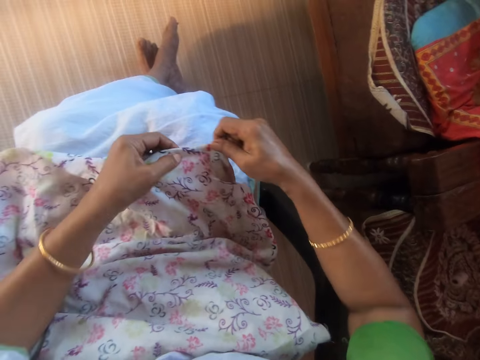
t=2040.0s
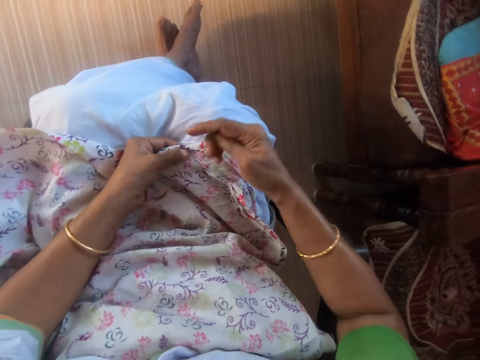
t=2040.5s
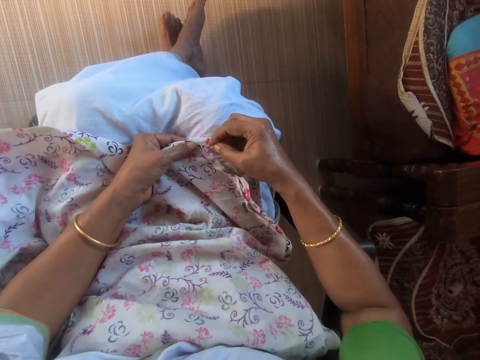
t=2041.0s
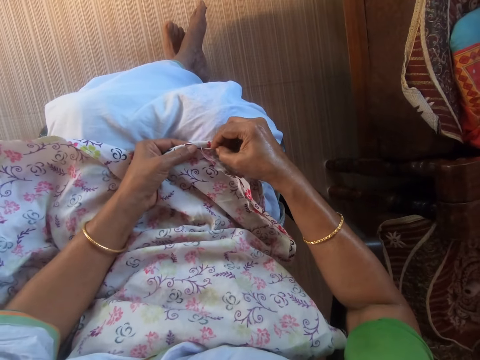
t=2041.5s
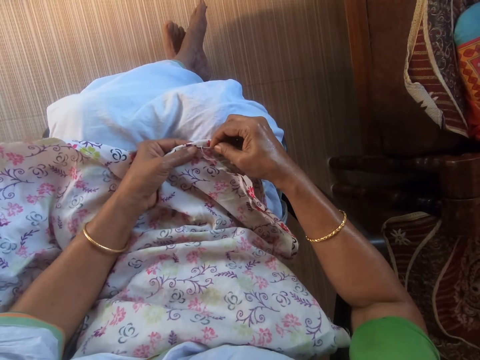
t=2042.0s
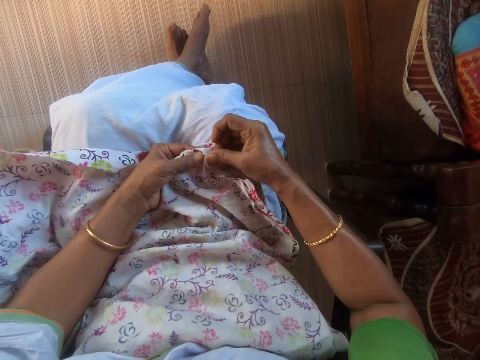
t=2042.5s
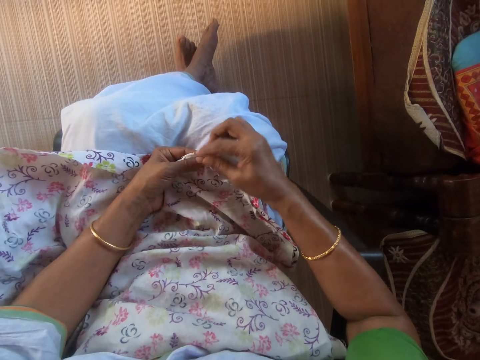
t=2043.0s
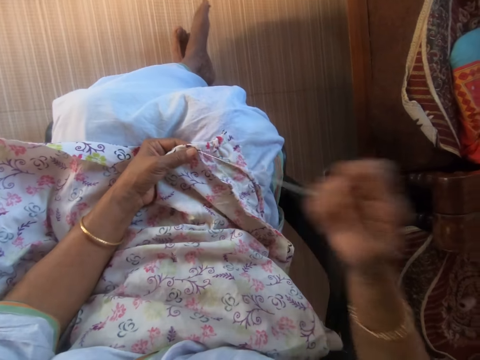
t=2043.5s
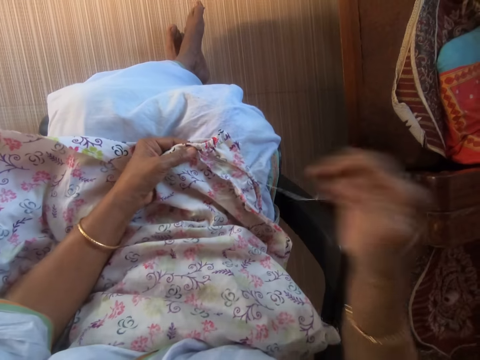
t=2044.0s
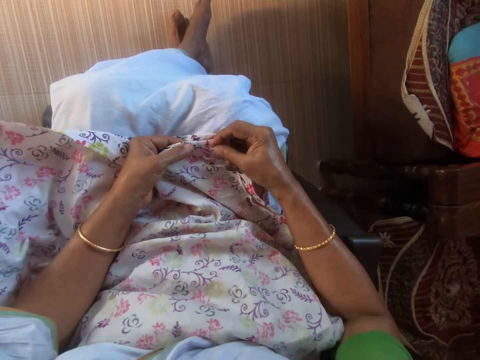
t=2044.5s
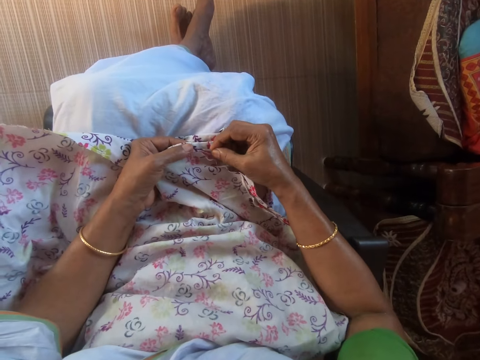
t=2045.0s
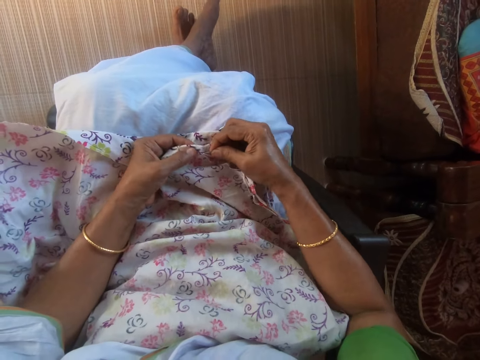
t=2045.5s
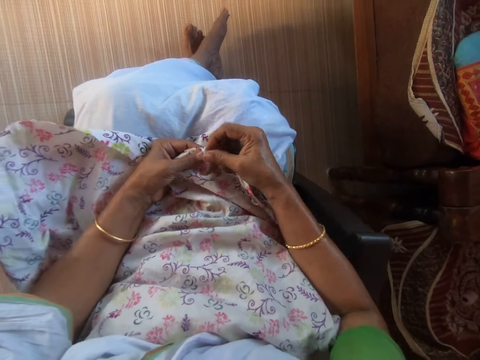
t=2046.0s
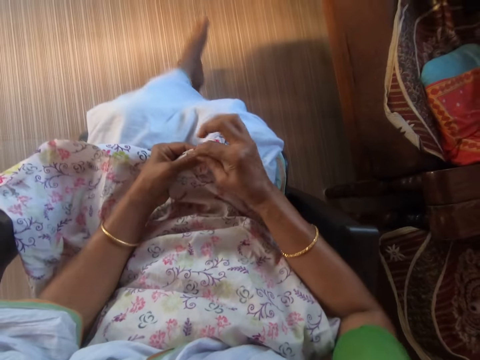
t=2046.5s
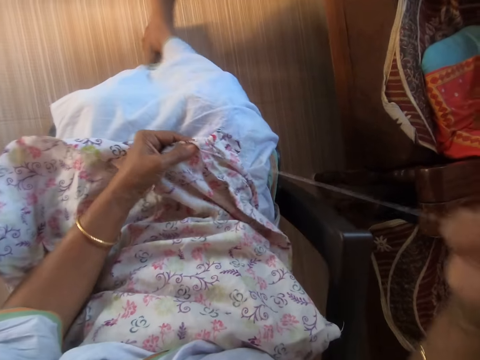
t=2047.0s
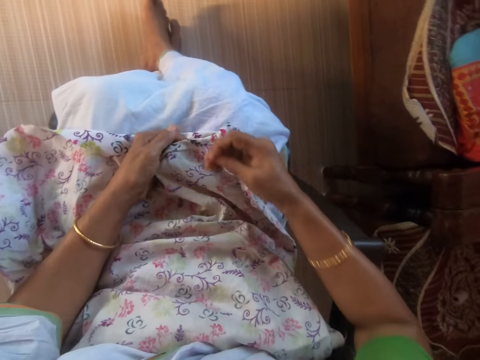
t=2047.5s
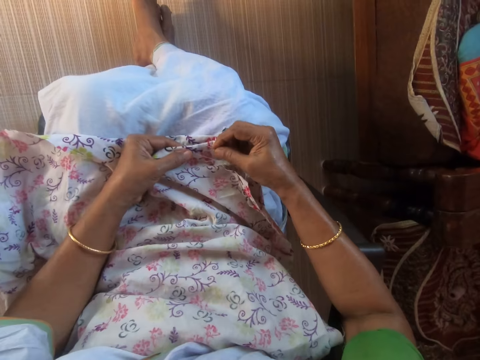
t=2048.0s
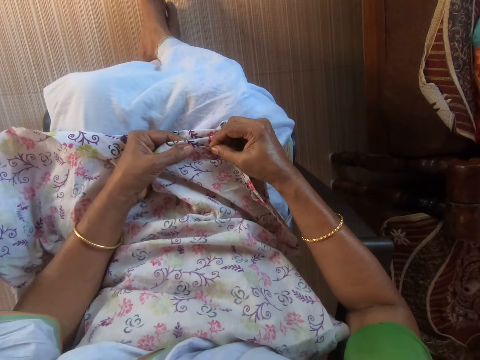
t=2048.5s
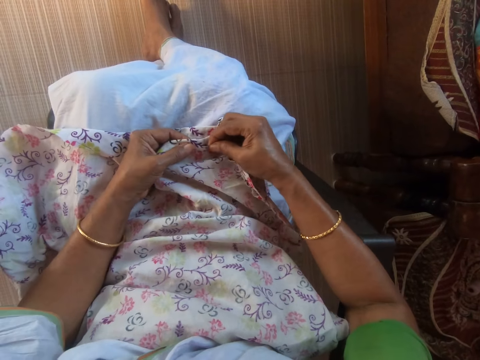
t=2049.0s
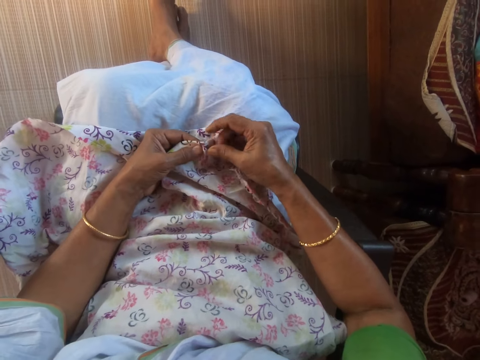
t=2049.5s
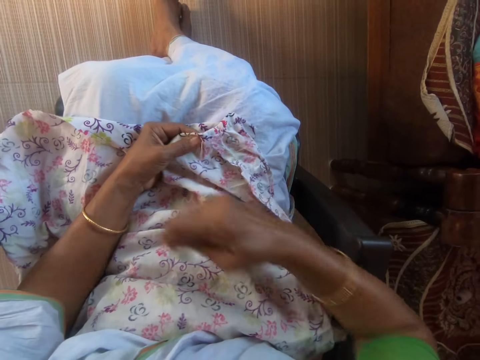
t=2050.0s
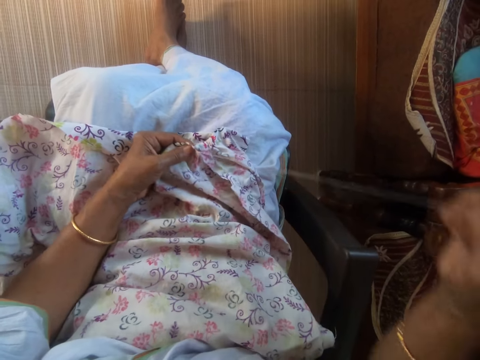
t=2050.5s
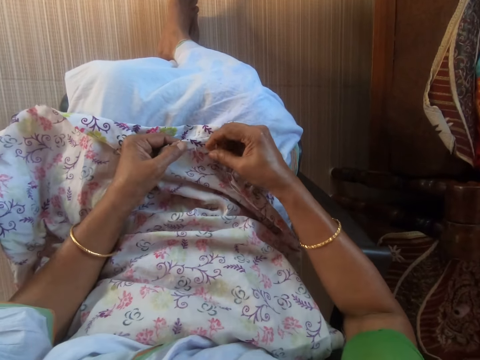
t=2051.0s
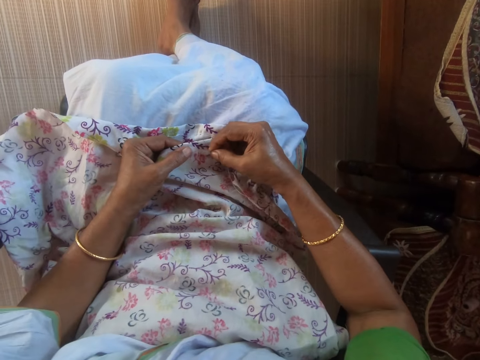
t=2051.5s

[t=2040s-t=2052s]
The camera wearer stitches the cloth on her lap with the threaded needle in her right hand.

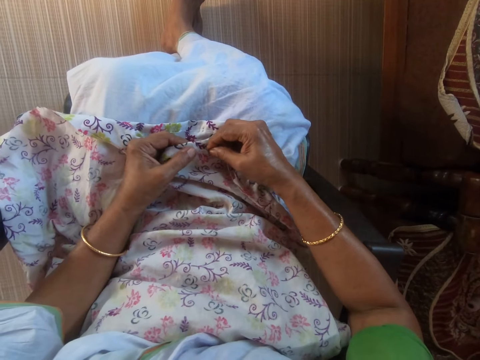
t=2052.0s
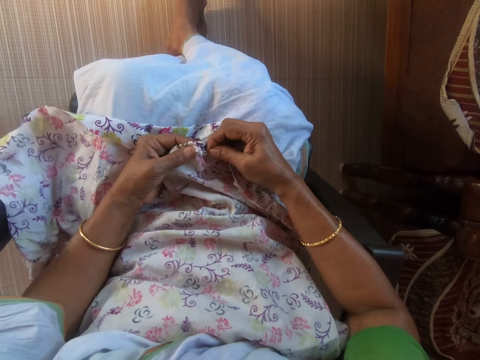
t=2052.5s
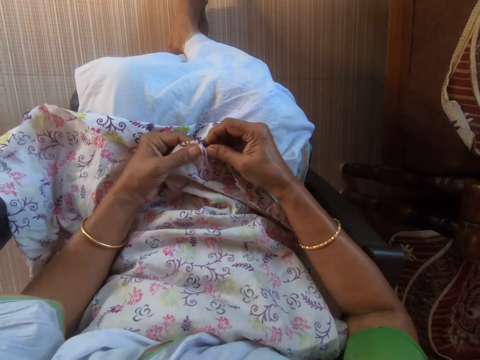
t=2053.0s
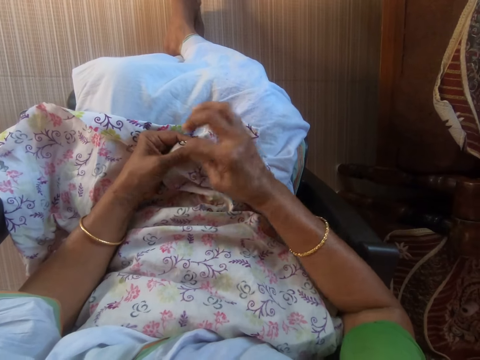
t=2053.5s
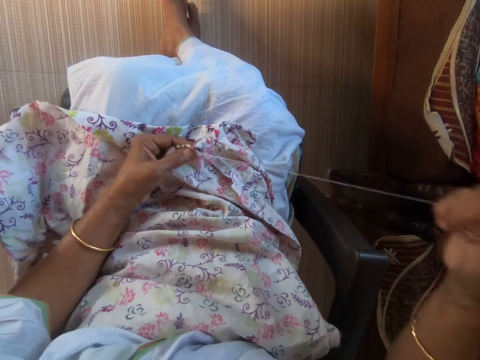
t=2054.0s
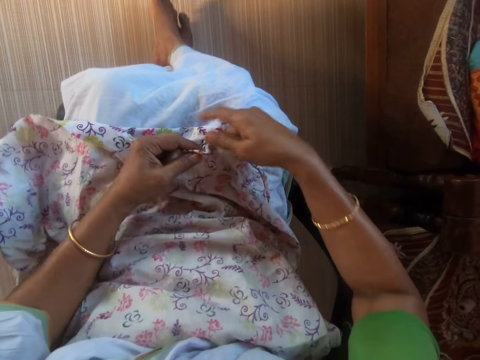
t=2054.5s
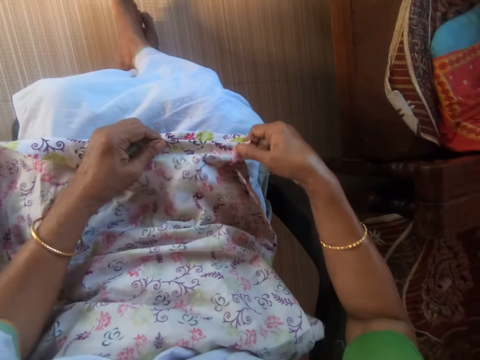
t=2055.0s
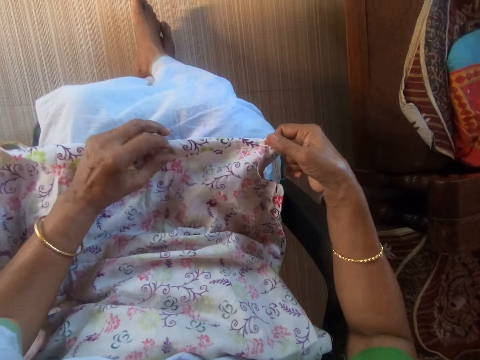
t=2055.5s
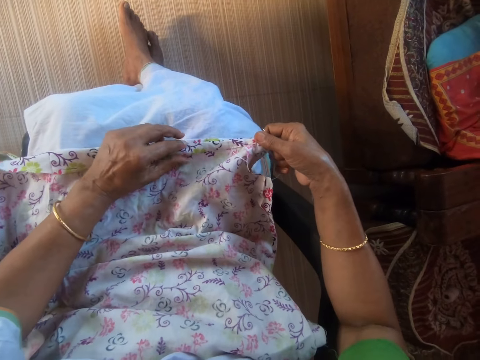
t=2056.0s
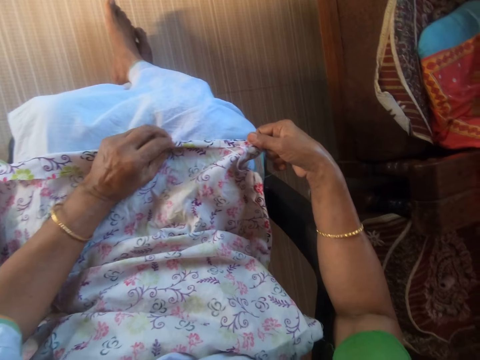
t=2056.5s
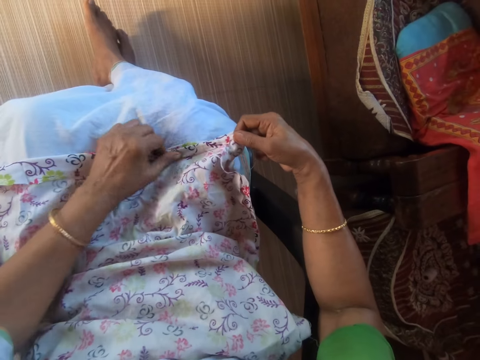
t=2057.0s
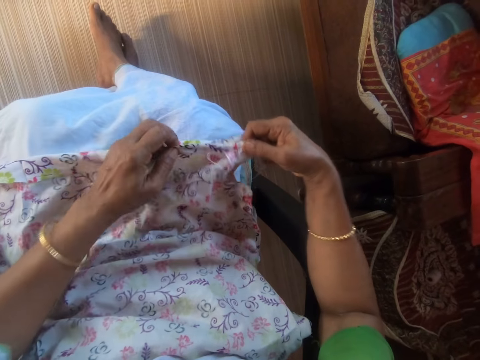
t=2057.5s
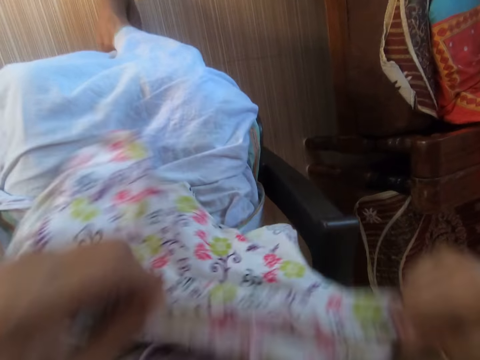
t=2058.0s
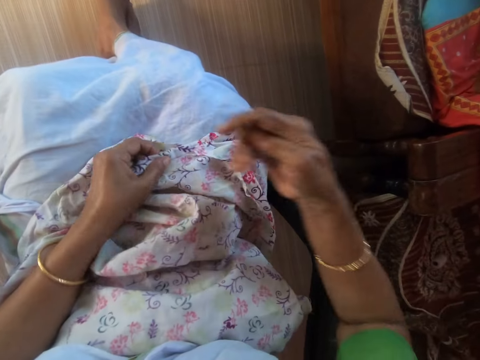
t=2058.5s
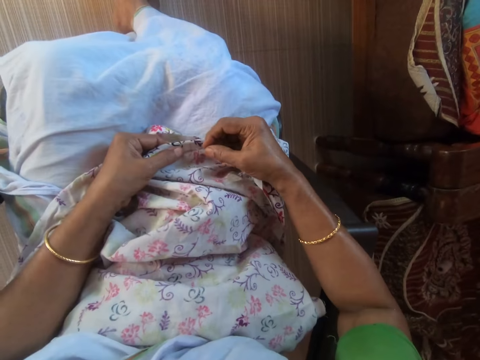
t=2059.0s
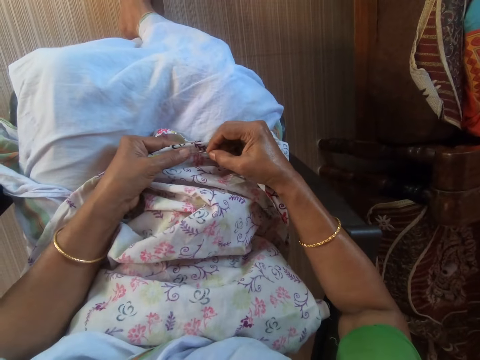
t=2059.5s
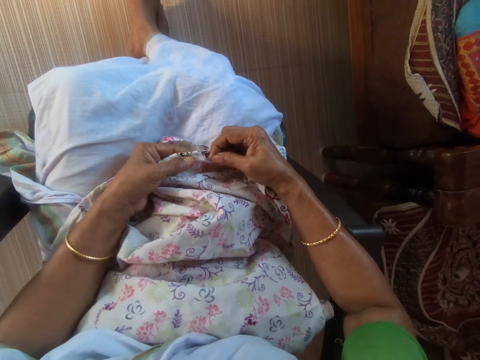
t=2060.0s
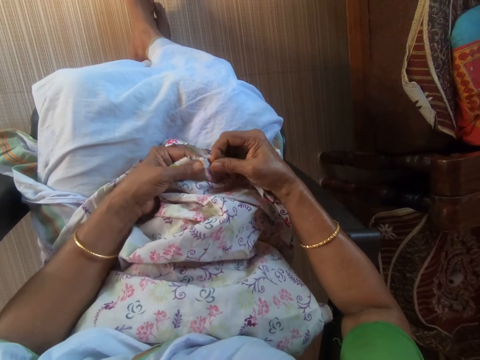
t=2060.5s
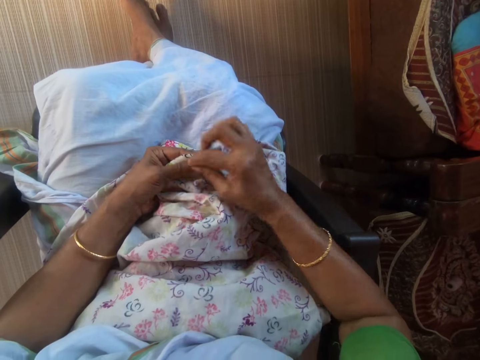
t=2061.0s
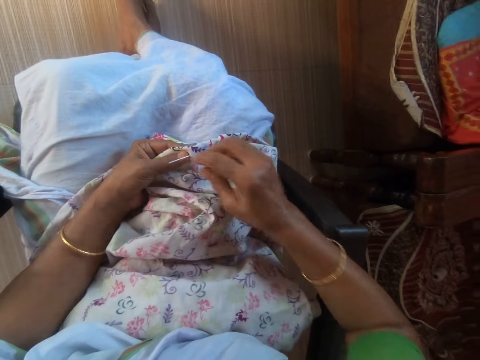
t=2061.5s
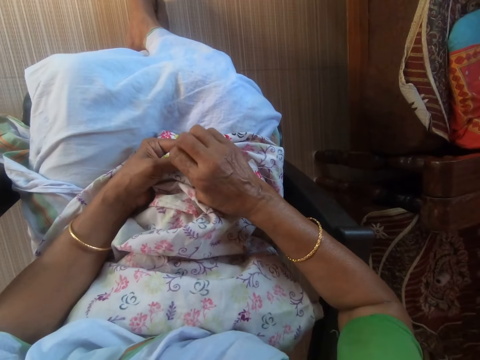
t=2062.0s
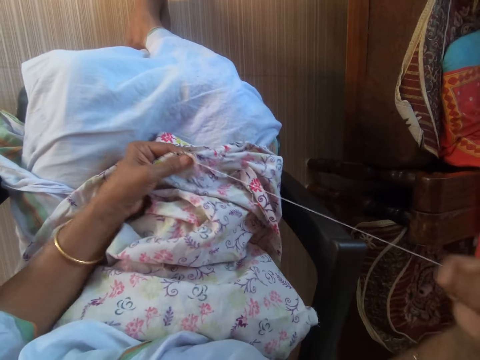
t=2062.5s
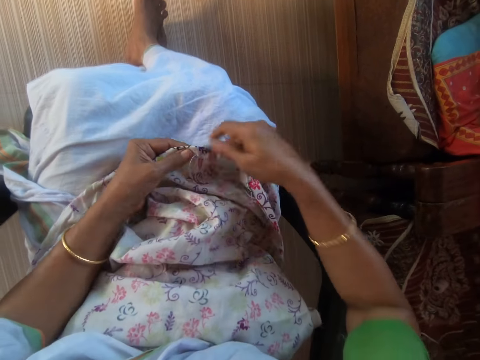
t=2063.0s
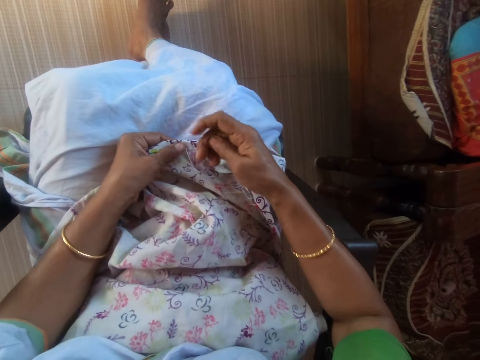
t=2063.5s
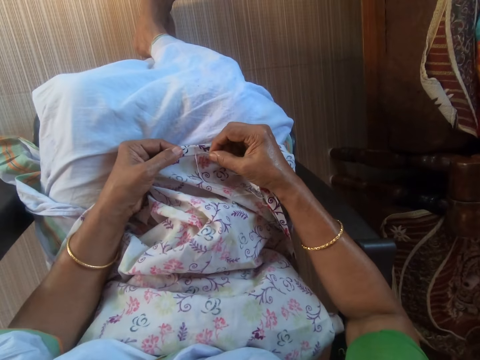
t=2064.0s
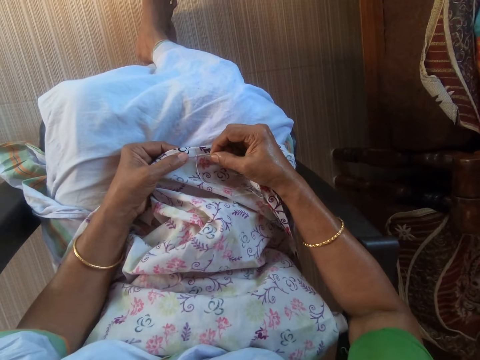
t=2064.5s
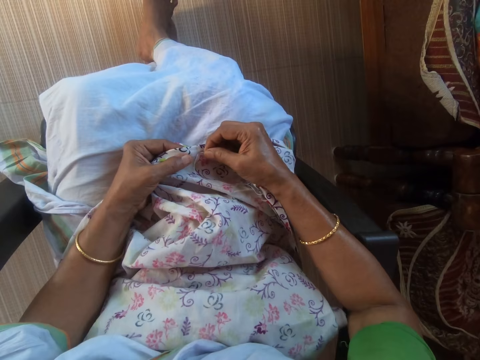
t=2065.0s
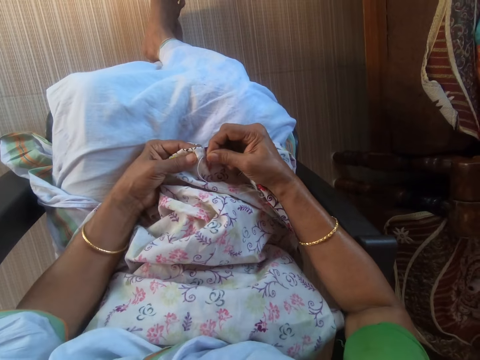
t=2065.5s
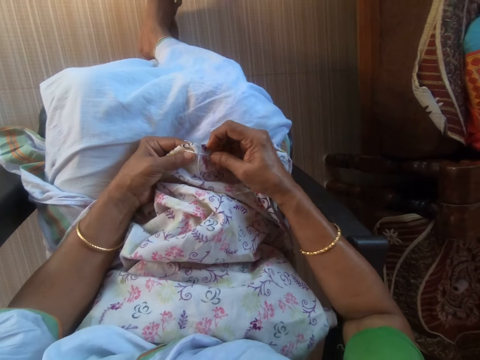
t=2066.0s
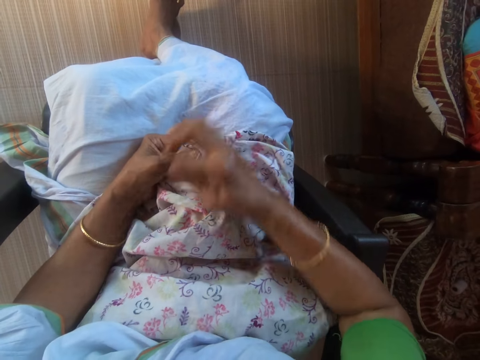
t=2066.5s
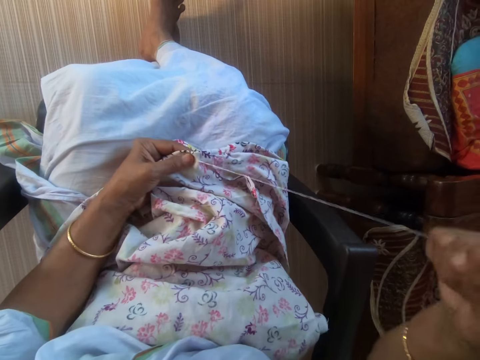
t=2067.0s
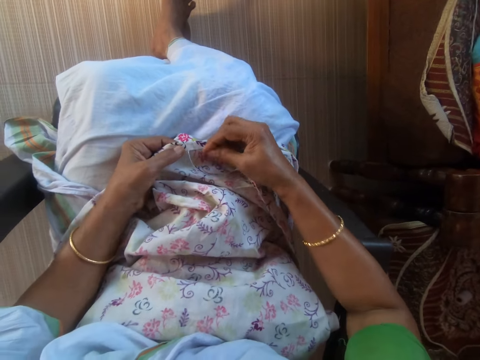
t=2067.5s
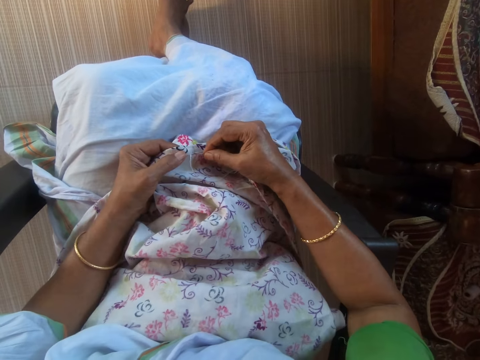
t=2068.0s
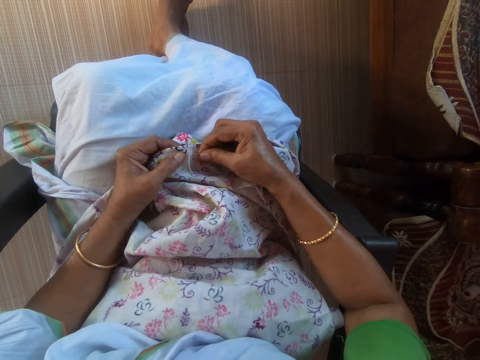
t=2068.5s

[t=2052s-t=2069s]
The camera wearer adjusts the cloth on her lap with her hands. She stitches the cloth on her lap with the threaded needle in her right hand.
